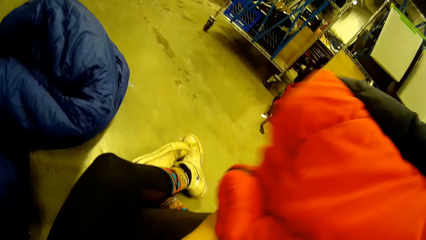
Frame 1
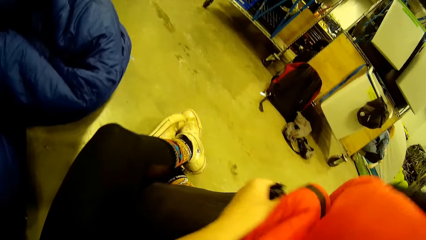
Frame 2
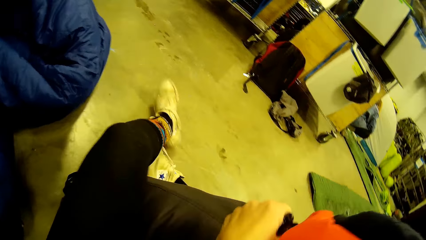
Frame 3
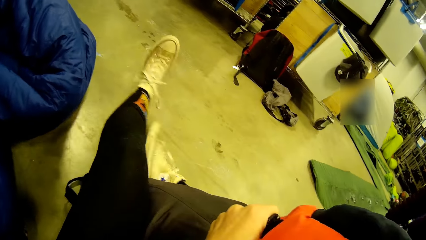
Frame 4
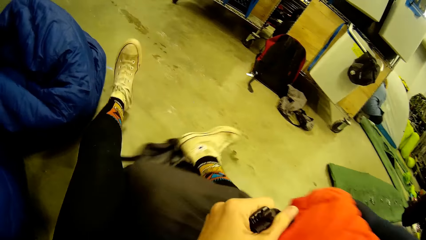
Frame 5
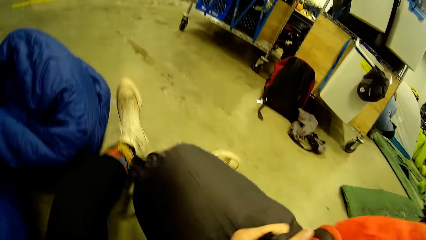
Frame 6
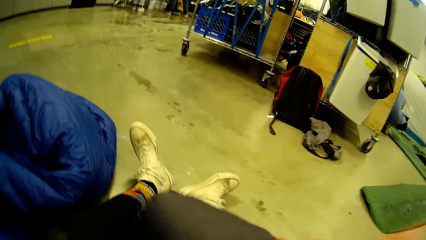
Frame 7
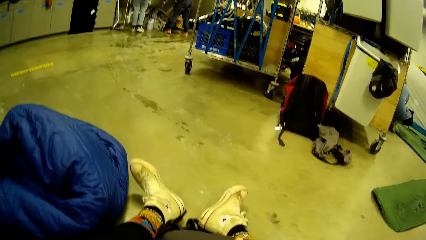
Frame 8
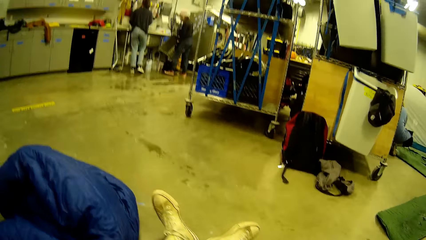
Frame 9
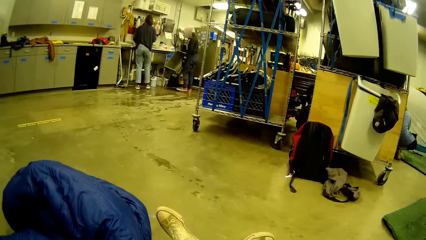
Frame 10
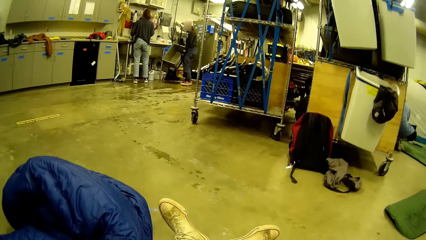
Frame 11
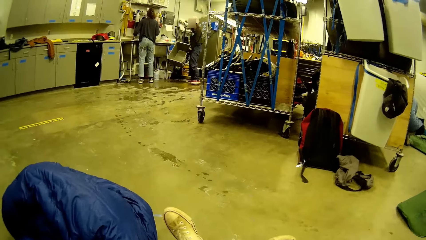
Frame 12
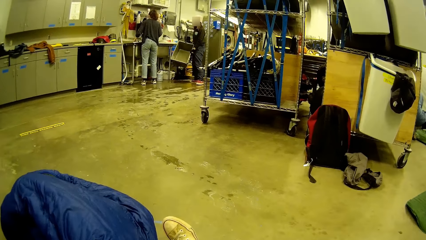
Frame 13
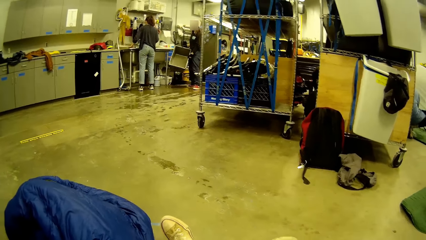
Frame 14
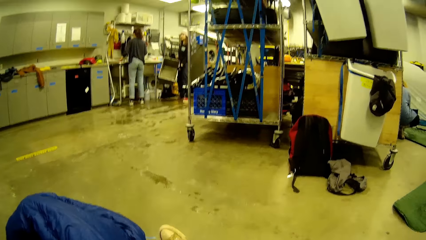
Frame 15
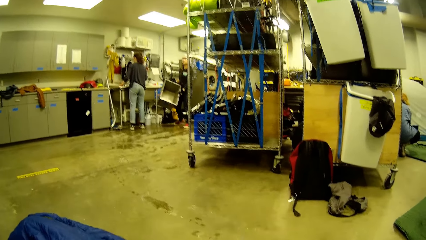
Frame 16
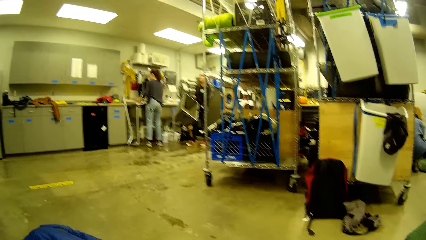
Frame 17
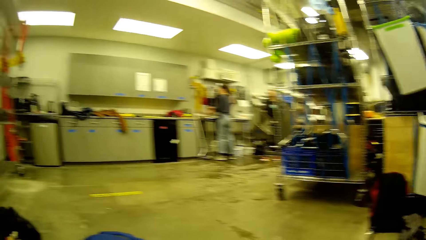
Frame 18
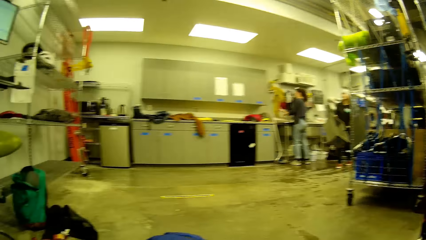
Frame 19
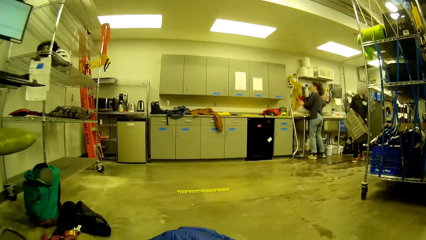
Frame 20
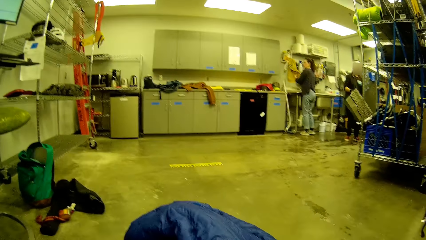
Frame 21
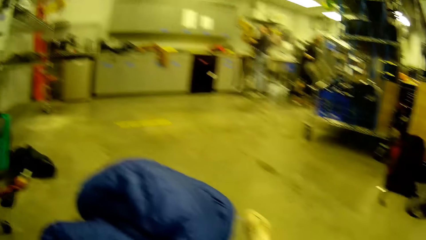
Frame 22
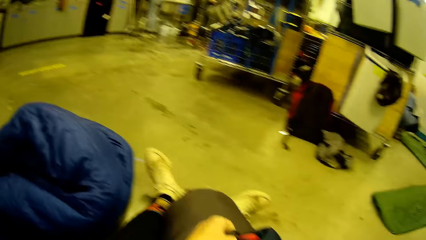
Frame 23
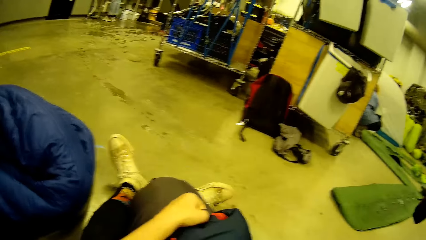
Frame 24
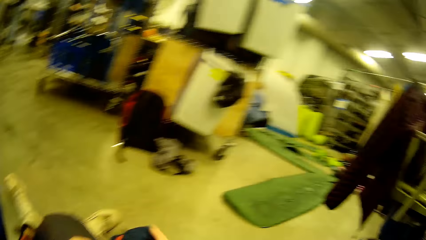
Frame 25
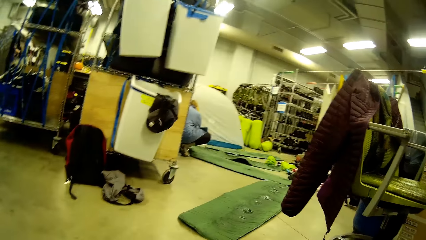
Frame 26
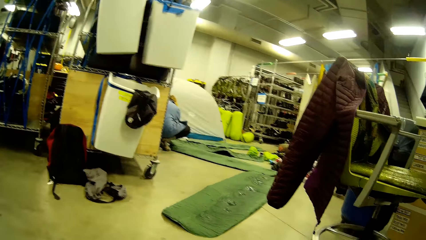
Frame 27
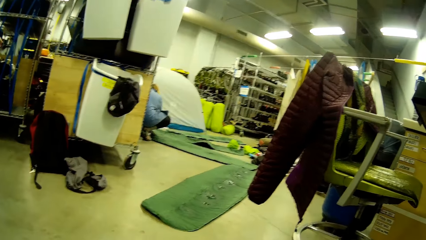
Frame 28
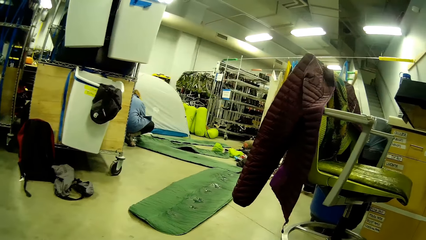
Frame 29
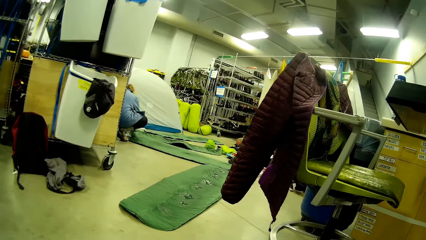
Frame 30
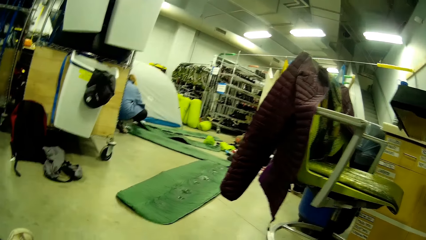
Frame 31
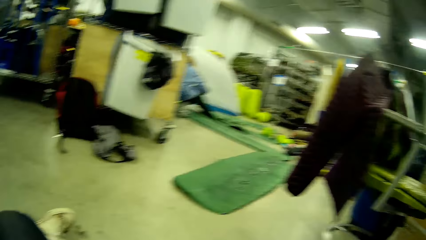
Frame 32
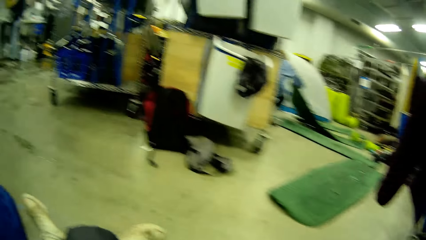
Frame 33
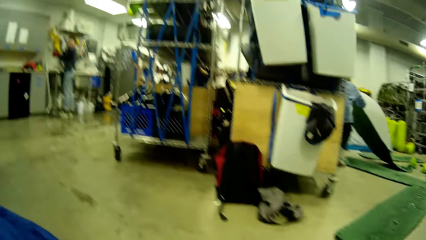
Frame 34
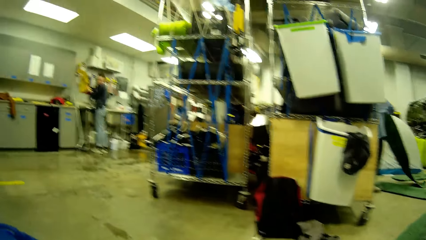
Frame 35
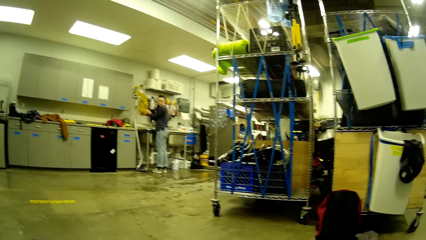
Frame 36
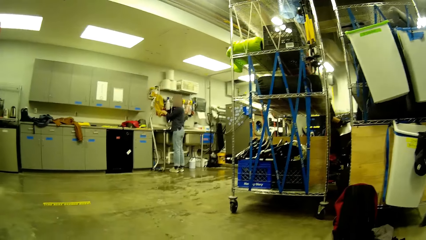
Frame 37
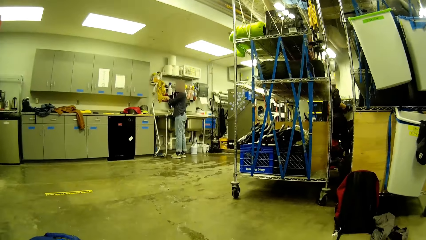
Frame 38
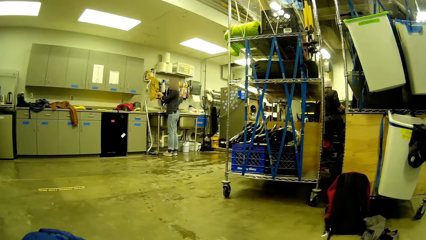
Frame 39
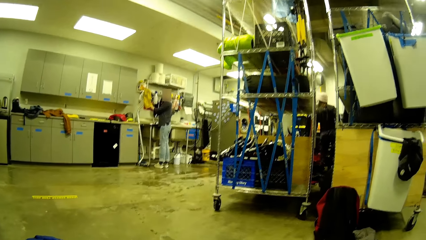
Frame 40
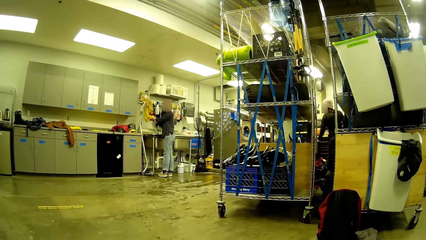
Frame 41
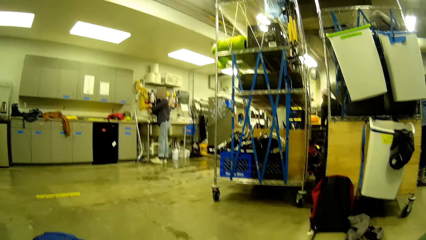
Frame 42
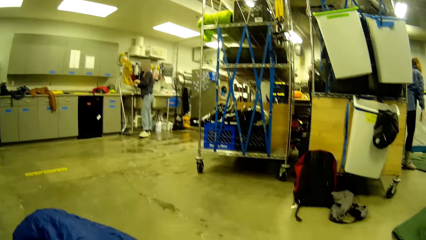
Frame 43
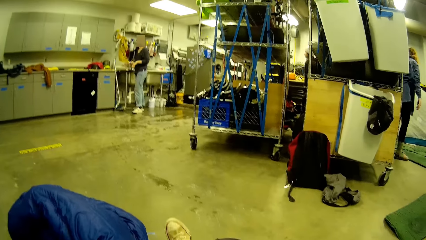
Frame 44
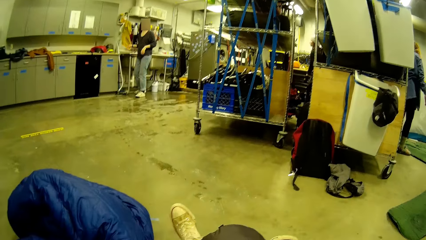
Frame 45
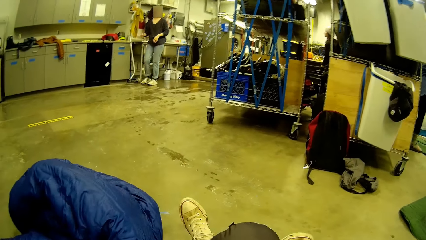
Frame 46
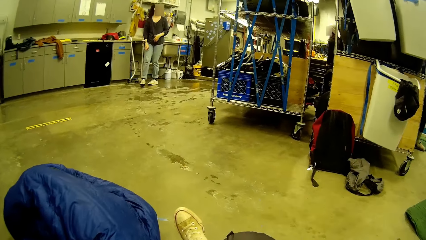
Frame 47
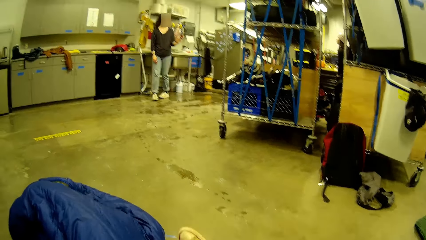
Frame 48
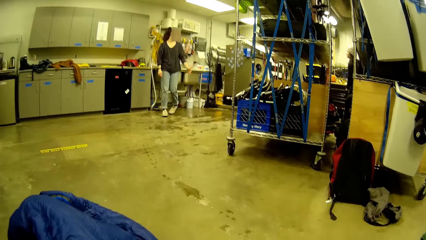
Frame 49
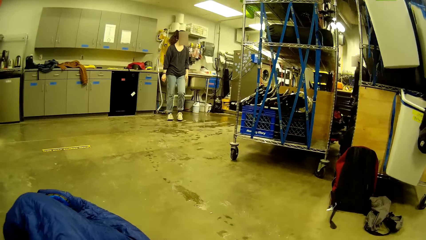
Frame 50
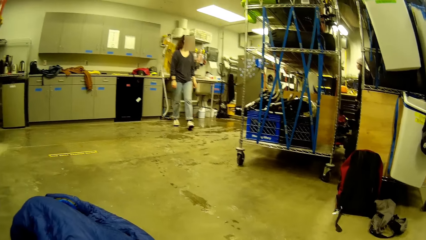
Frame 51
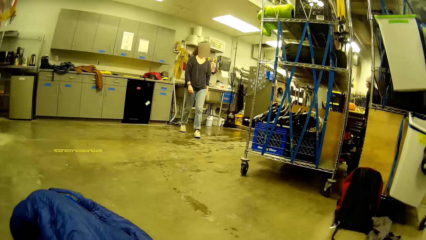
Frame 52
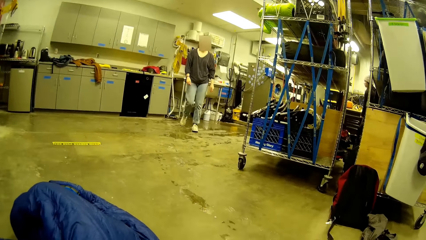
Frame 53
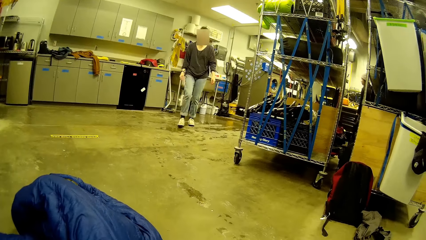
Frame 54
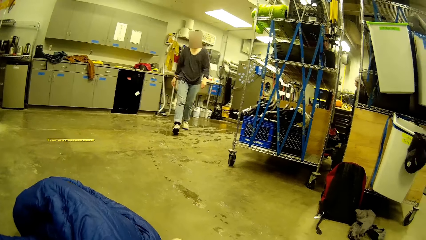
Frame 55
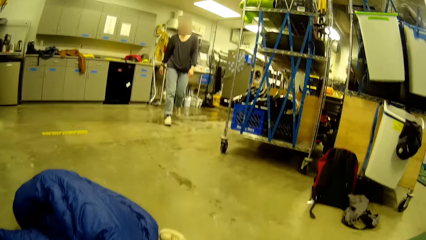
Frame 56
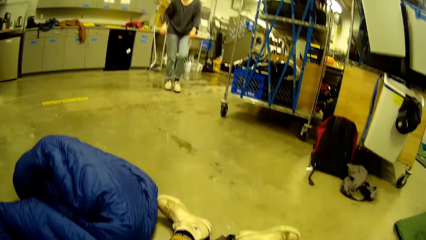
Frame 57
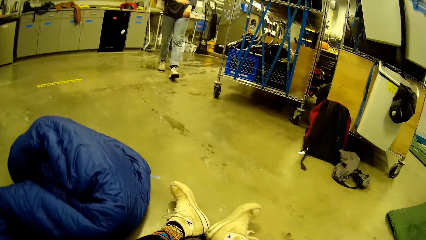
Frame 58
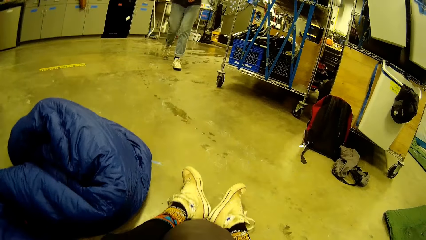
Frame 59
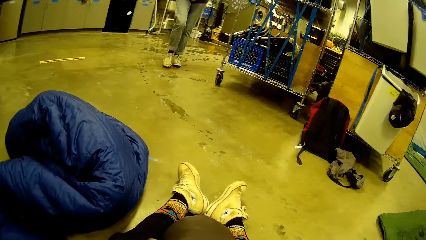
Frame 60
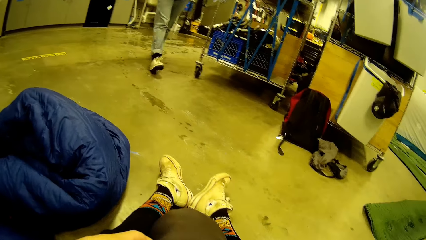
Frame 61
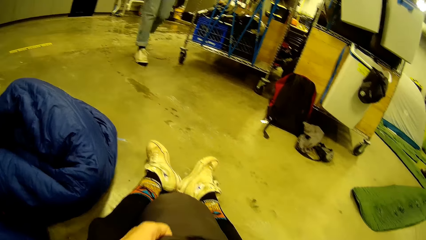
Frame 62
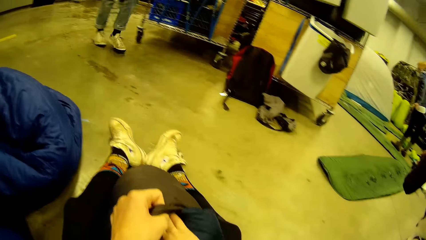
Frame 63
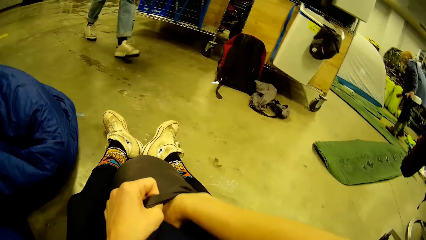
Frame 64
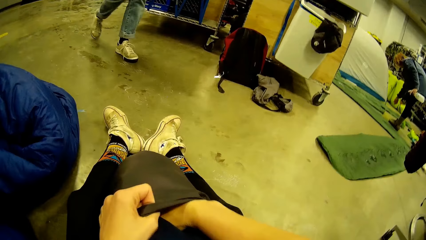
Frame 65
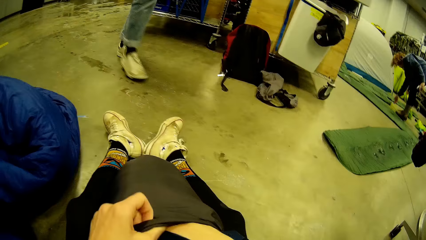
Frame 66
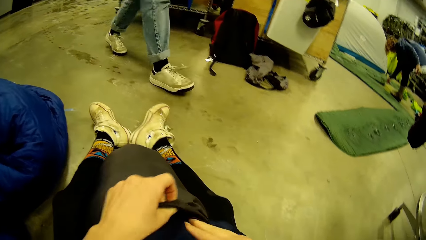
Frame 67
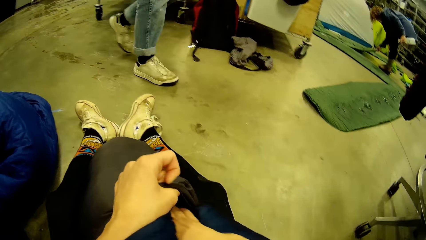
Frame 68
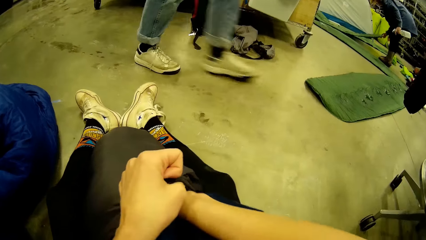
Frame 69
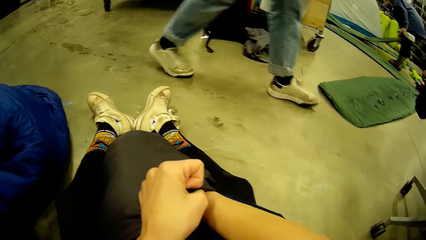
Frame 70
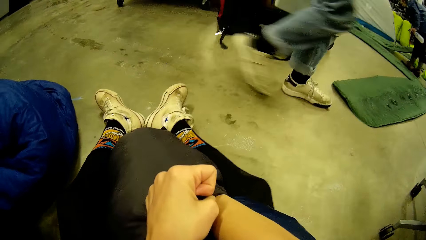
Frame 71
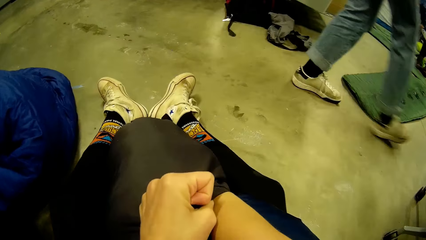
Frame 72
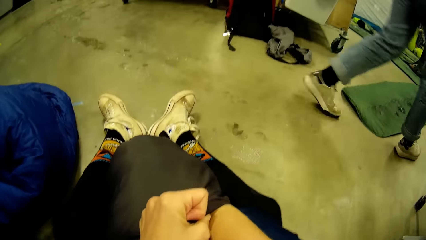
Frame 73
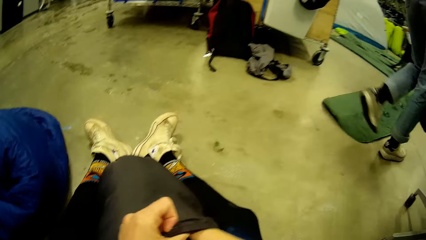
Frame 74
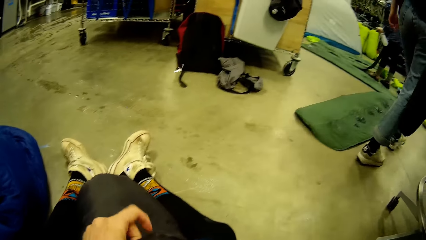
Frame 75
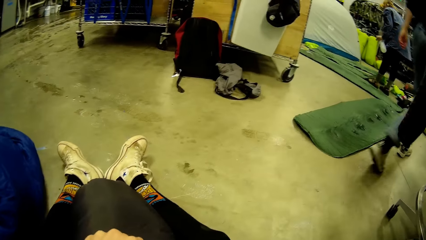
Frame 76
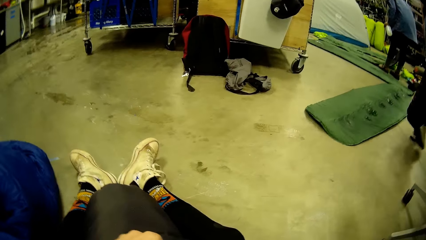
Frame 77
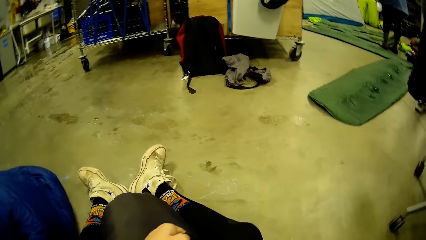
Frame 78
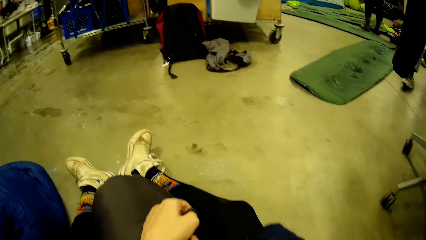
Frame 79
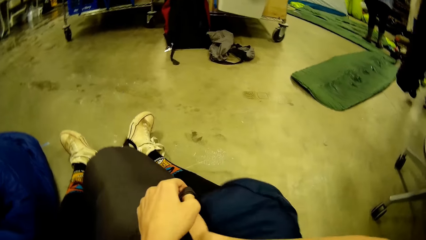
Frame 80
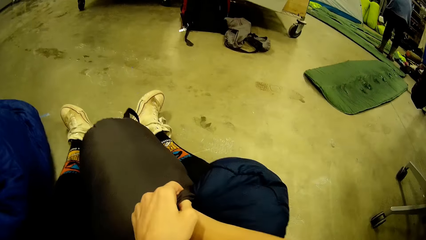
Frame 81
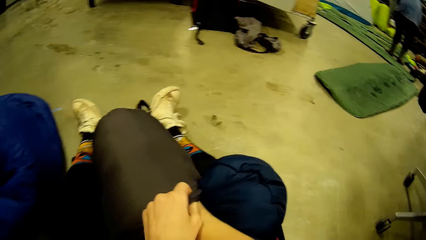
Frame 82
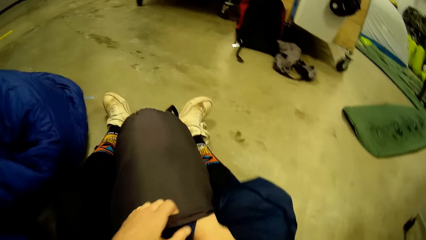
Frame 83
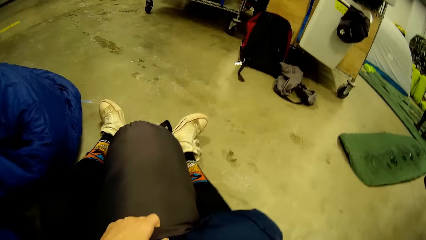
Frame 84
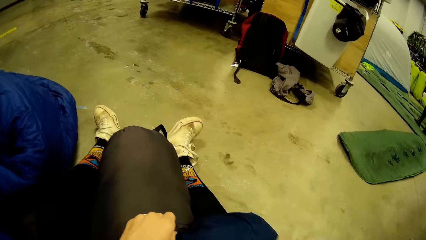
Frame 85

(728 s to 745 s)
The camera wearer looks around and lifts the bag up. They look around. A person appears. A woman puts a basket down. The camera wearer looks around. The woman walks towards the camera wearer. Another person stands up. The woman cleans her hands with a towel in front of a sink. She interacts with another woman. The first woman walks towards the camera wearer. The other person picks a cloth from the floor. The camera wearer lifts the bag and tucks the cloth in the bag. The first woman walks towards the other person and walks past the camera wearer.
